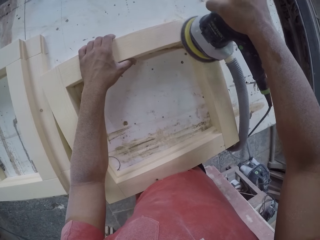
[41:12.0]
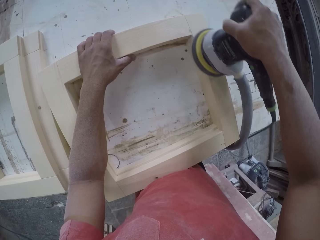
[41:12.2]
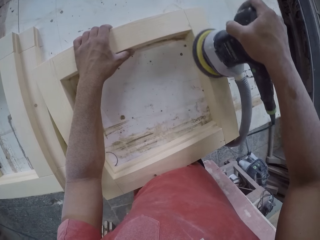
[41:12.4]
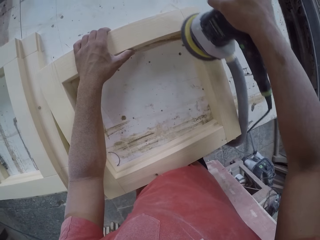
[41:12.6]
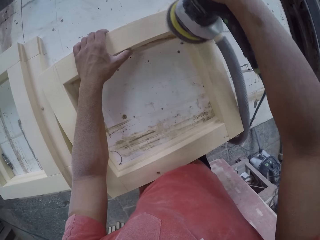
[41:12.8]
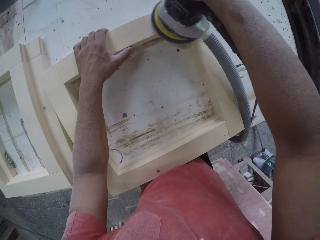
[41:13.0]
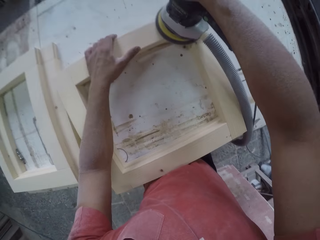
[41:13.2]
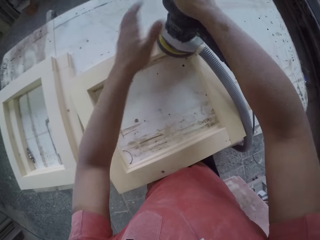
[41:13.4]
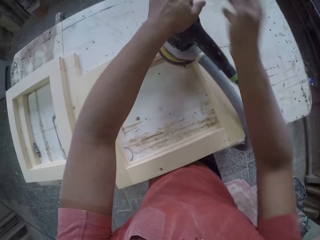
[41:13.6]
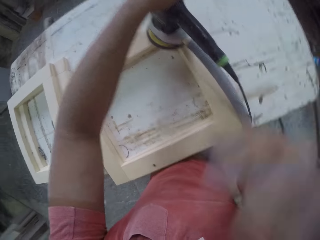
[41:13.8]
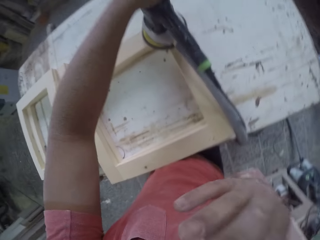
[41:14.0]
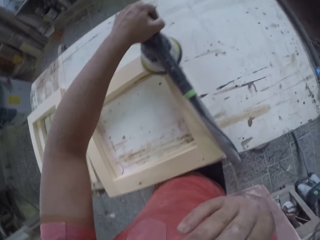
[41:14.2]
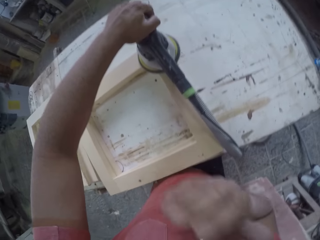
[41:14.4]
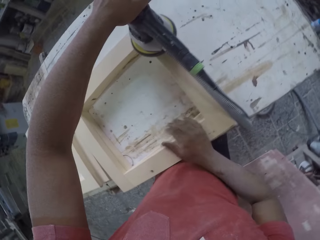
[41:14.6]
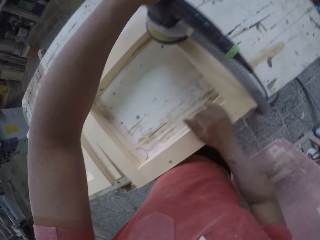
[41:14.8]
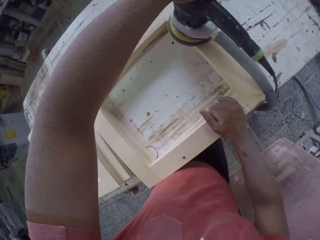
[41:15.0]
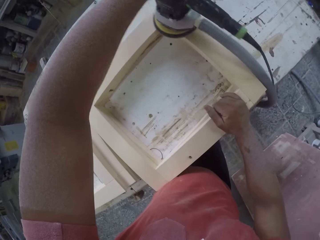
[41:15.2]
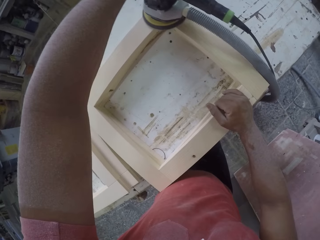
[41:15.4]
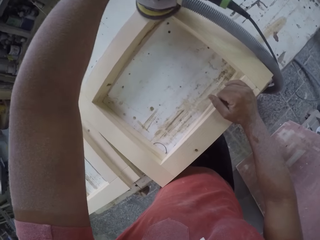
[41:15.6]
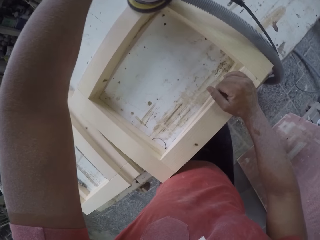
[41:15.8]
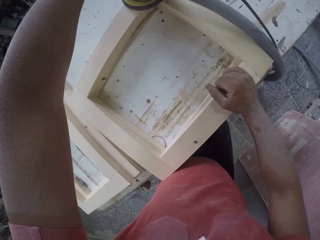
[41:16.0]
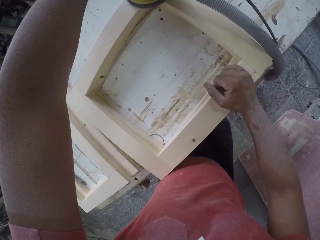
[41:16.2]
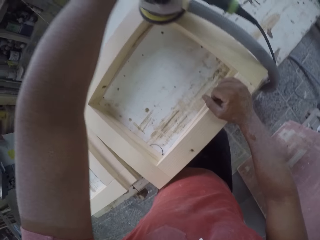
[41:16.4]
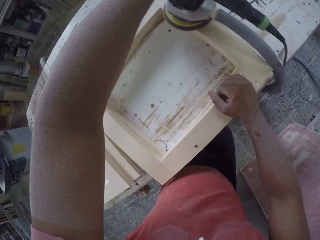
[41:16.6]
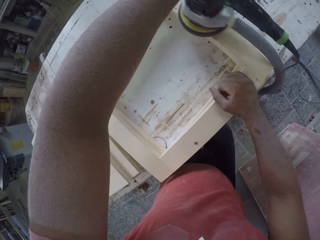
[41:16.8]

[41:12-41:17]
The camera wearer turns the frame on the other side.

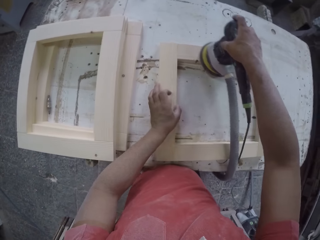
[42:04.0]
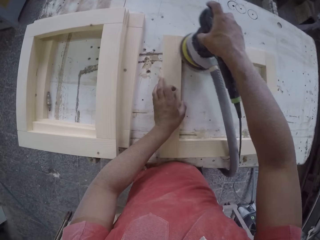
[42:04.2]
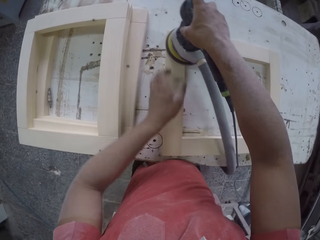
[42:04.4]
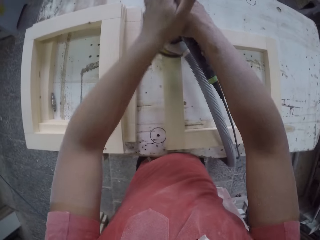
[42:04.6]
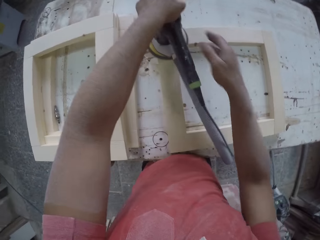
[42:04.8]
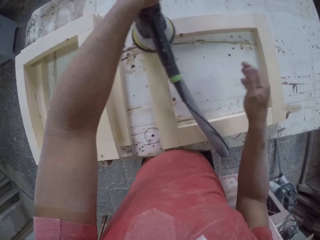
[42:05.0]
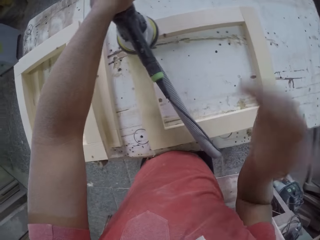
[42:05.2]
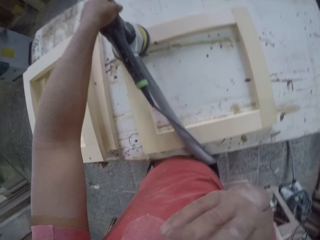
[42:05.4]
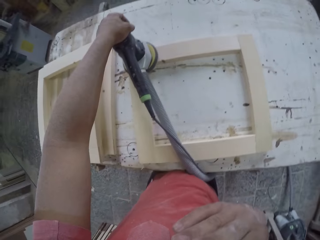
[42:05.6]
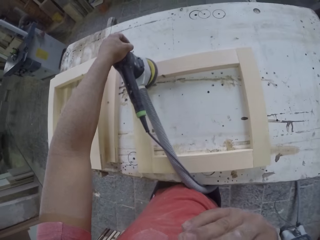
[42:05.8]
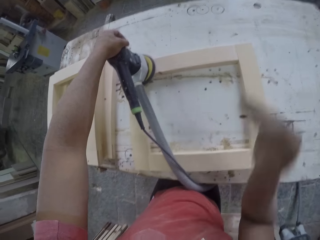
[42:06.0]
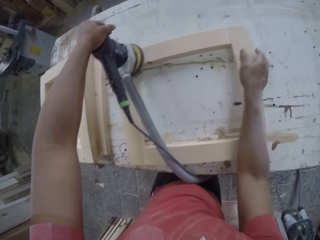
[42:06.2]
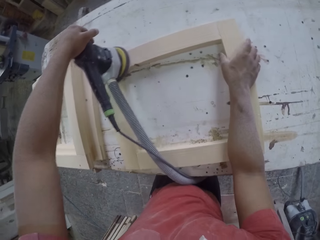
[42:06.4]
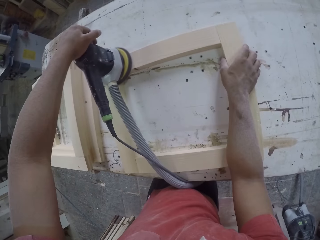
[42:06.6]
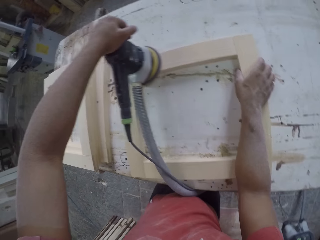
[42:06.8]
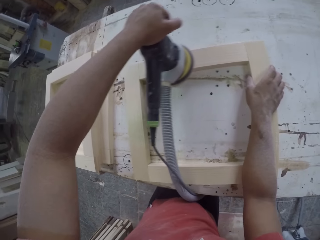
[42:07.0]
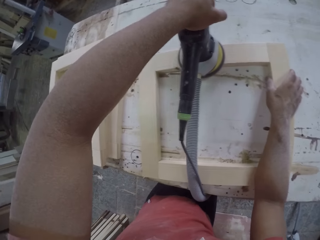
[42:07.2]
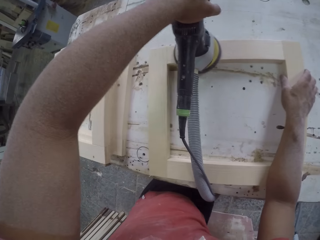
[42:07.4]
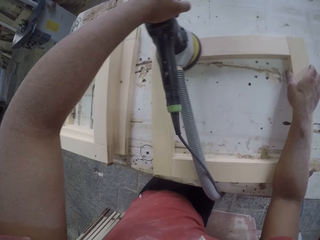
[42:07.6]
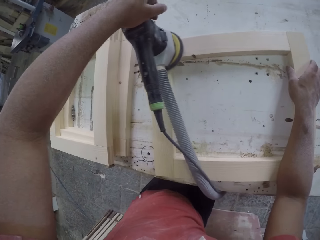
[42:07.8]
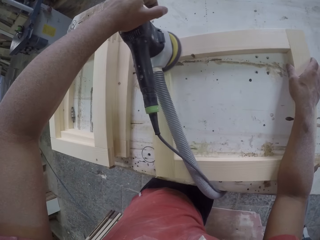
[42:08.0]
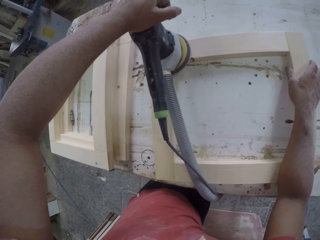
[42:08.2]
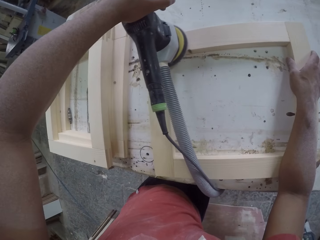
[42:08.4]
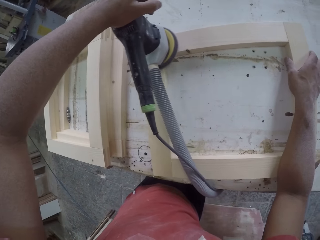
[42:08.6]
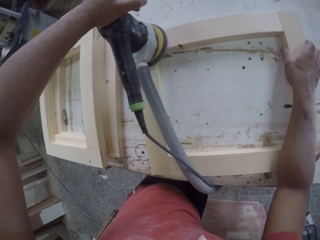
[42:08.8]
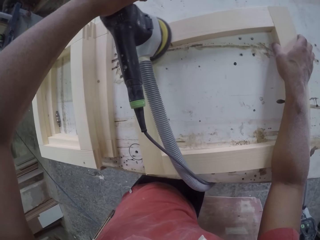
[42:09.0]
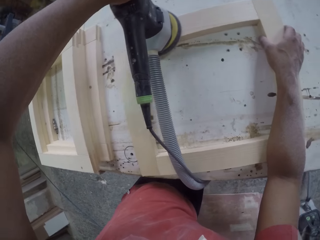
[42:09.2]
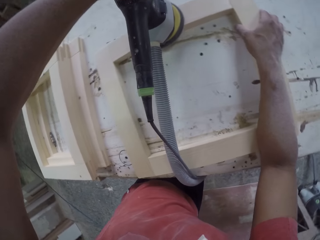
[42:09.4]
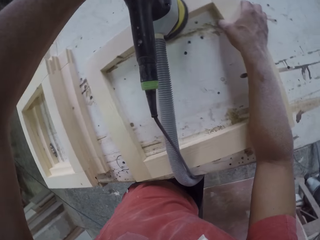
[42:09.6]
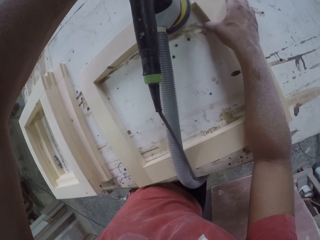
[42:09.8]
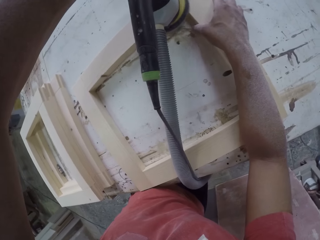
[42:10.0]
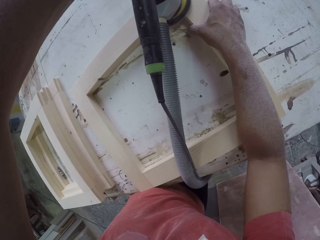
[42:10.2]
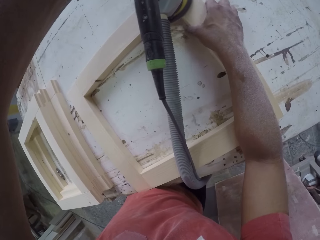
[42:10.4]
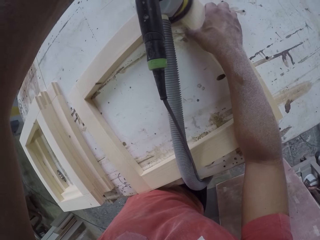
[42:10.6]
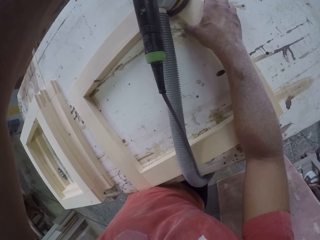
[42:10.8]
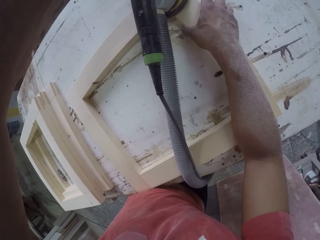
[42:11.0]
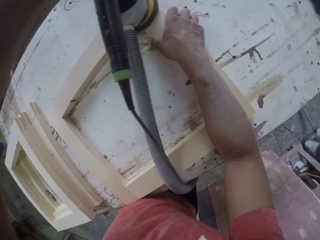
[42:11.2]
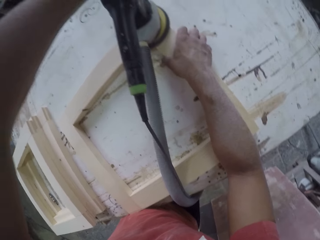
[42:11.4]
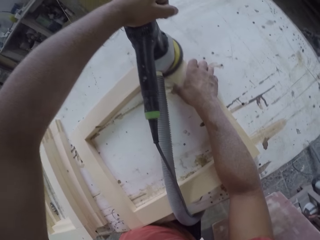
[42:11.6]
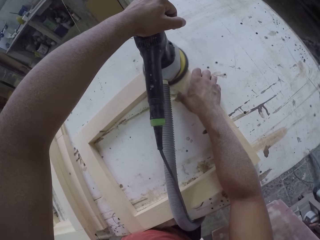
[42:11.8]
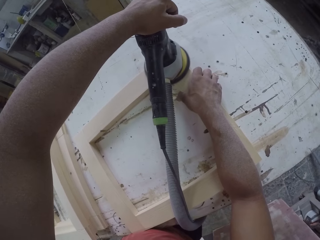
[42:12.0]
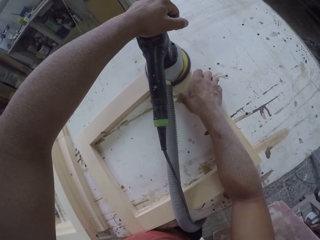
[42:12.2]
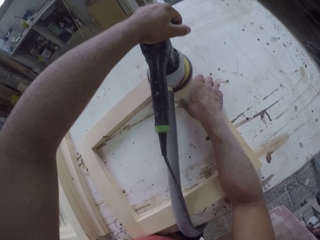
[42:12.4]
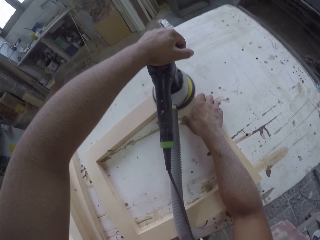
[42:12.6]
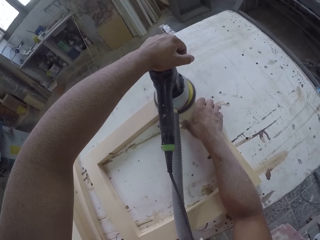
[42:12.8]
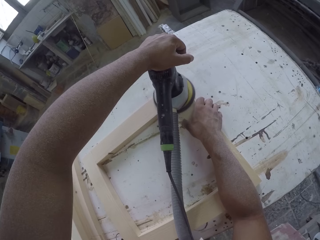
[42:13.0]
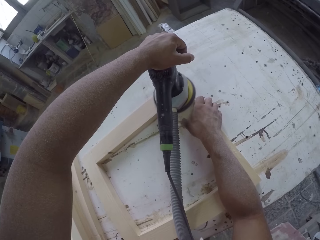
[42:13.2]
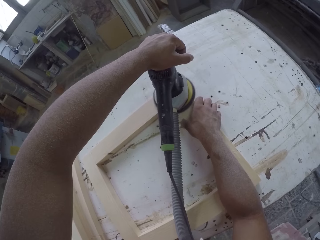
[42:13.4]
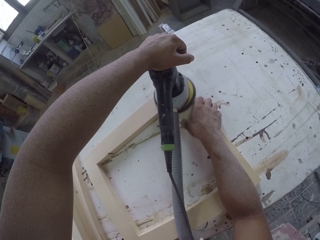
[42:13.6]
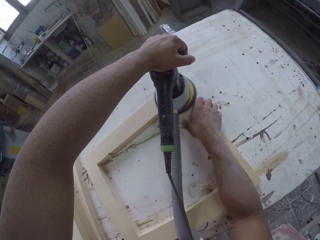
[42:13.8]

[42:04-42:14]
The camera wearer touches something. They are filling another wood frame.

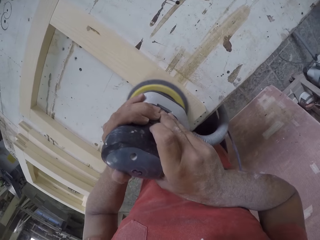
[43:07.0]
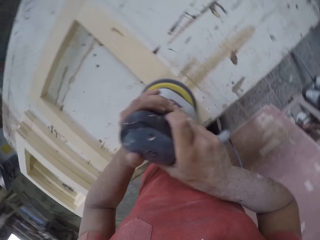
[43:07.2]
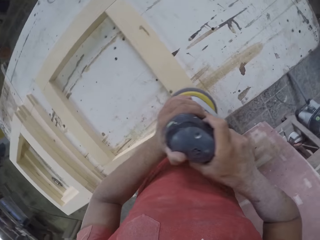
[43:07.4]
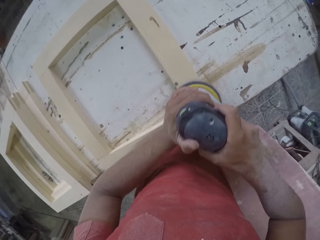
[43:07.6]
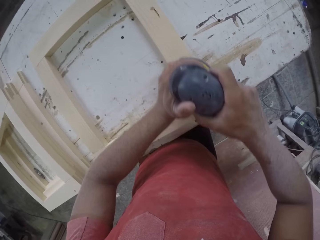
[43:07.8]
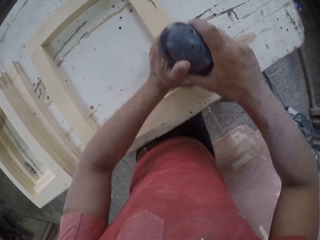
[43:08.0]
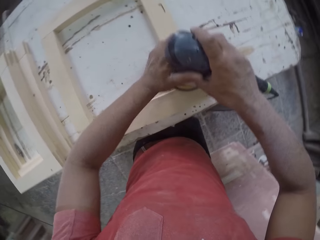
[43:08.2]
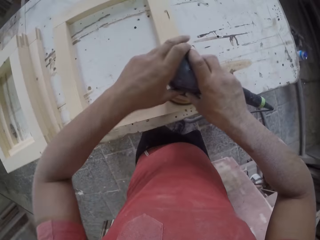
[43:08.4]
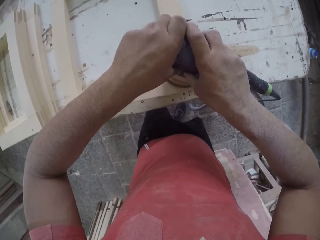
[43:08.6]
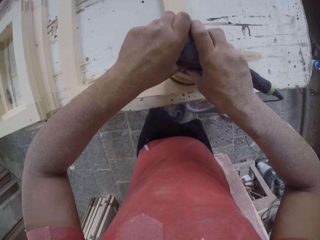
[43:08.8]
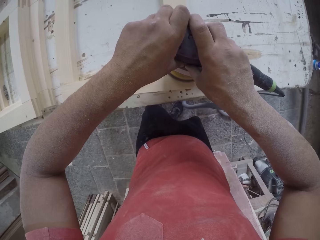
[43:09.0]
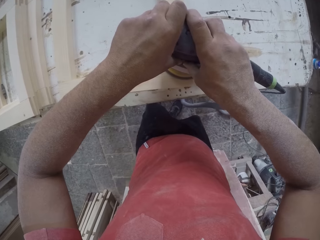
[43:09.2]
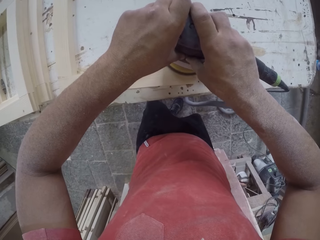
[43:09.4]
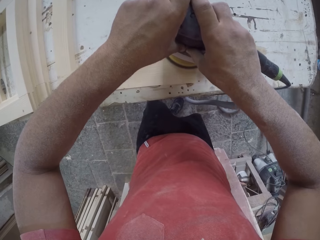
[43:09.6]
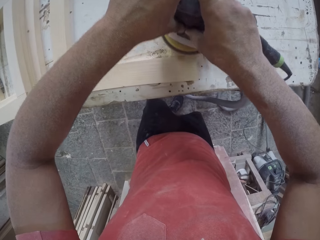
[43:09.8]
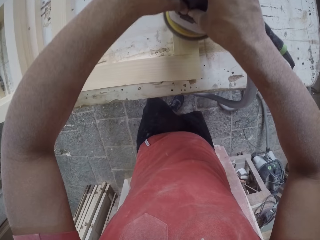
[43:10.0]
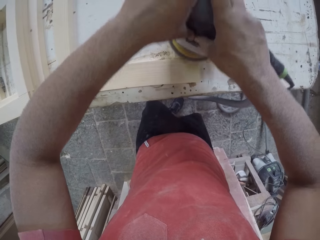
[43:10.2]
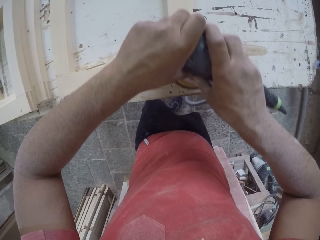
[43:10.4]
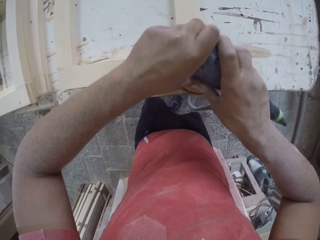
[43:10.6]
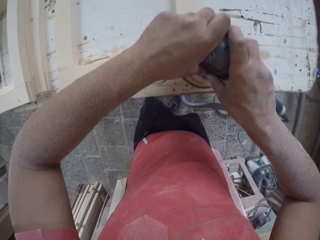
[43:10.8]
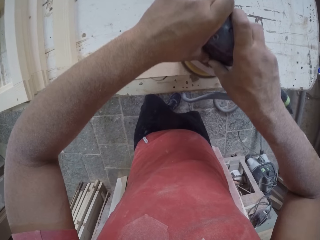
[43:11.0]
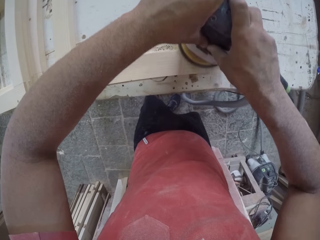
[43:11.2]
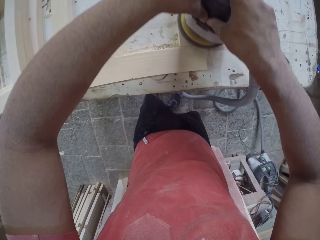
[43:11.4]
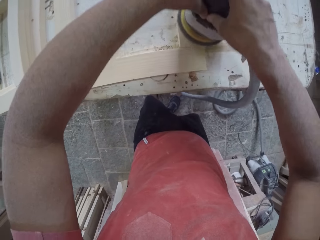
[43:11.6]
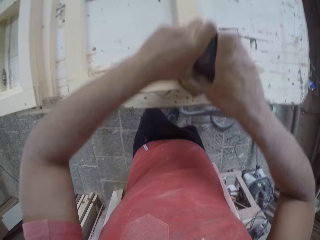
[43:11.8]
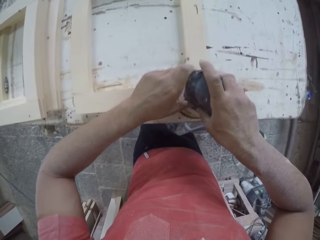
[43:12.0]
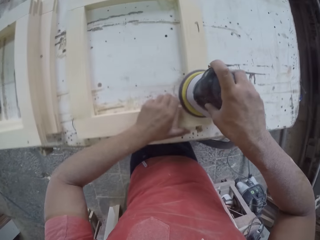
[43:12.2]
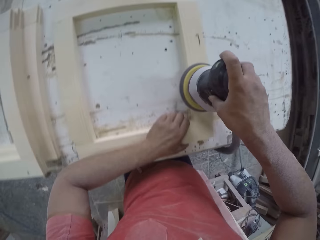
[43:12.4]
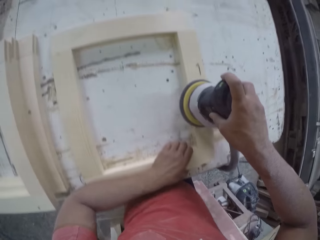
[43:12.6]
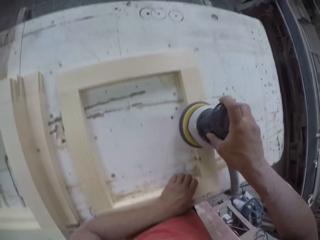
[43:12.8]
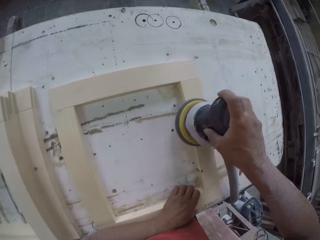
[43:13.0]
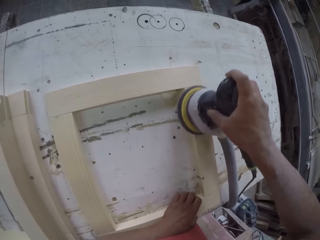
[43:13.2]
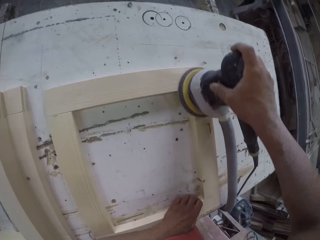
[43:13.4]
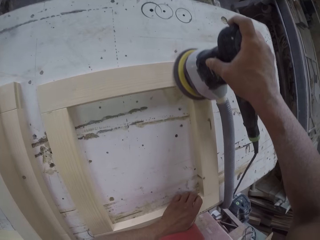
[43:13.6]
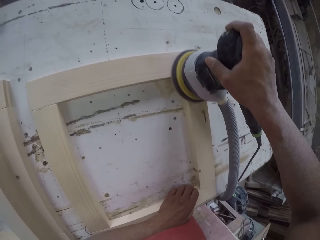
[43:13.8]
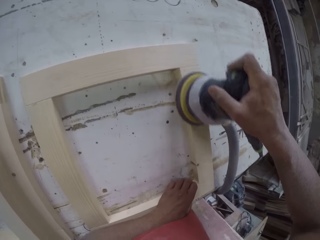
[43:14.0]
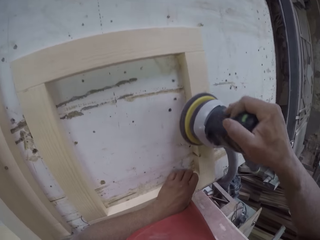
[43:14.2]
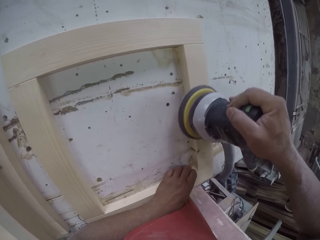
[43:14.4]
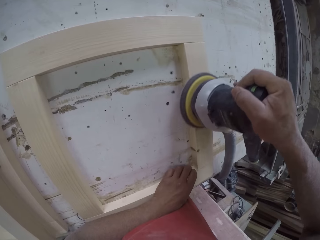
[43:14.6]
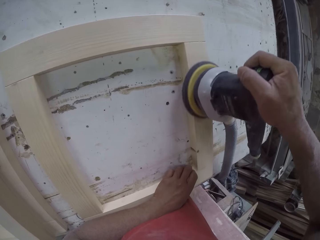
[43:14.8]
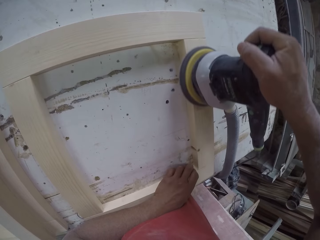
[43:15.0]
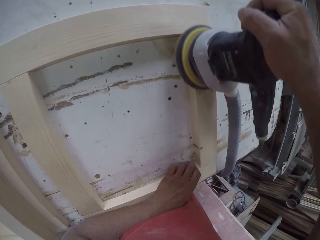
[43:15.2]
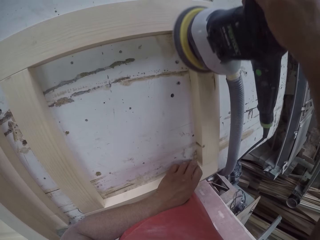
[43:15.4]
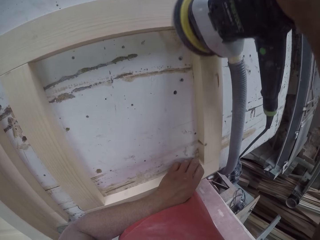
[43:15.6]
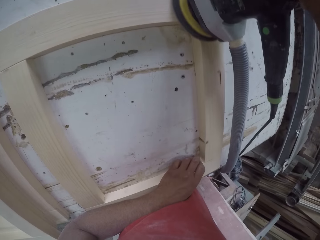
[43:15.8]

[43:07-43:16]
The camera wearer touches the random orbital with both hands.
